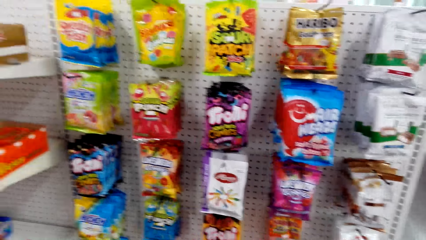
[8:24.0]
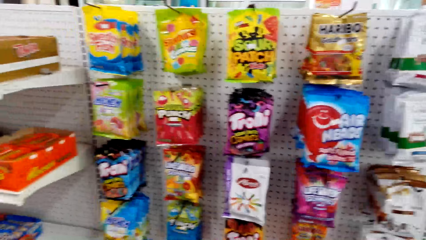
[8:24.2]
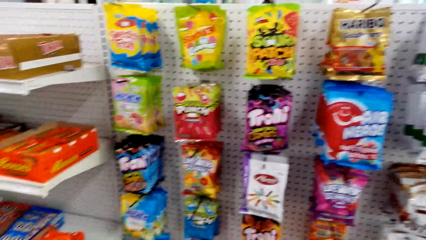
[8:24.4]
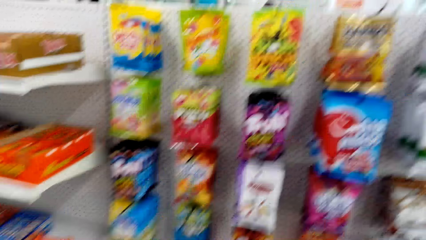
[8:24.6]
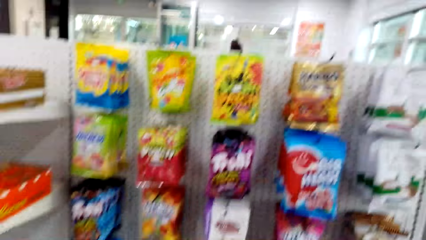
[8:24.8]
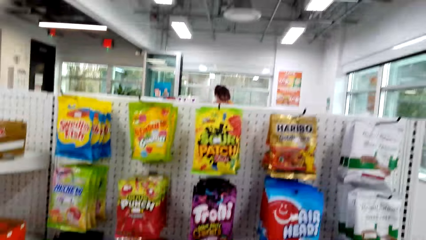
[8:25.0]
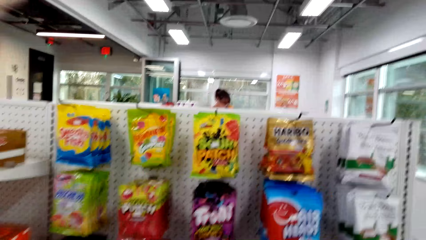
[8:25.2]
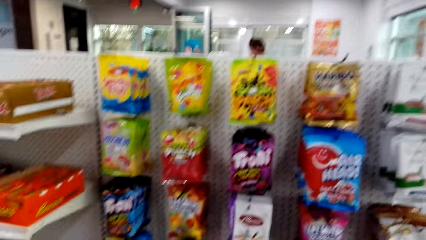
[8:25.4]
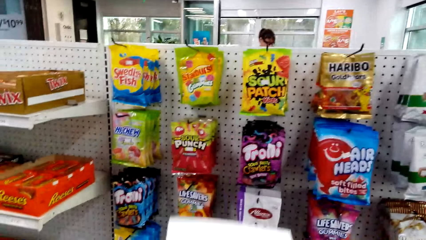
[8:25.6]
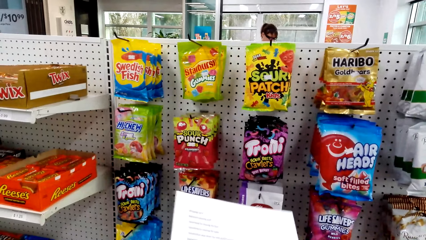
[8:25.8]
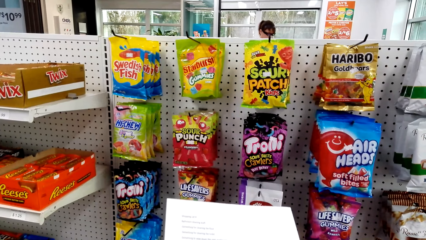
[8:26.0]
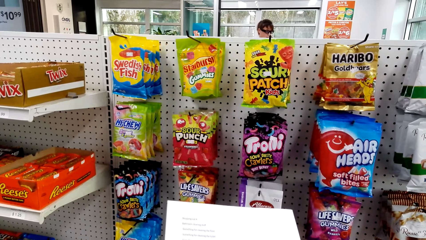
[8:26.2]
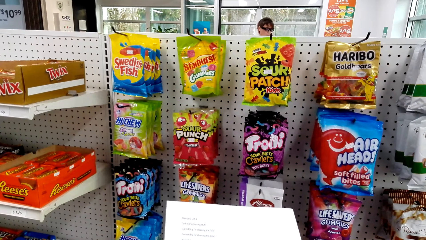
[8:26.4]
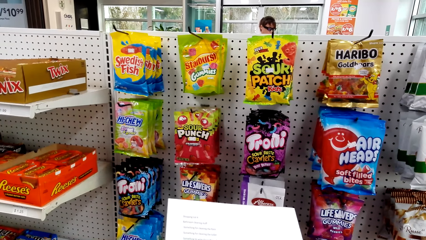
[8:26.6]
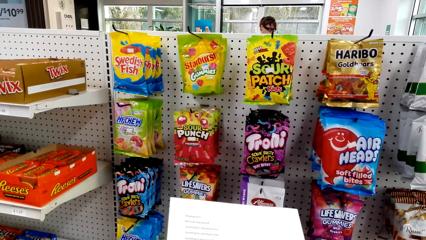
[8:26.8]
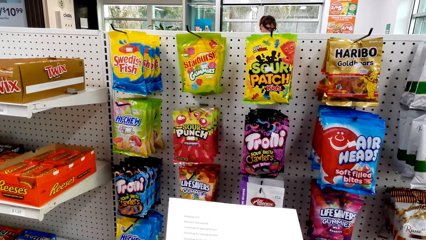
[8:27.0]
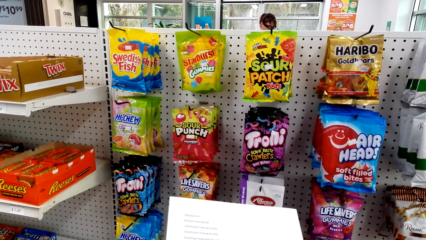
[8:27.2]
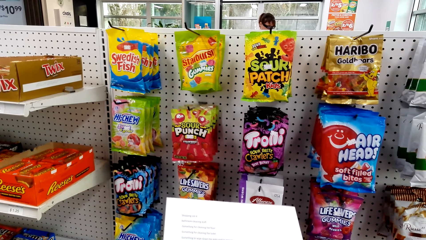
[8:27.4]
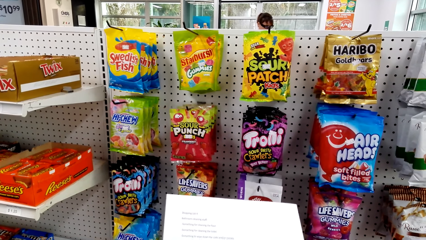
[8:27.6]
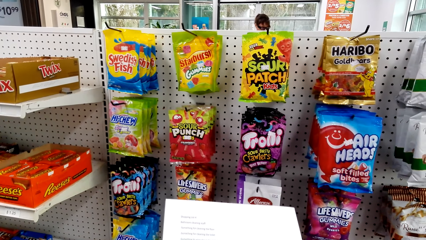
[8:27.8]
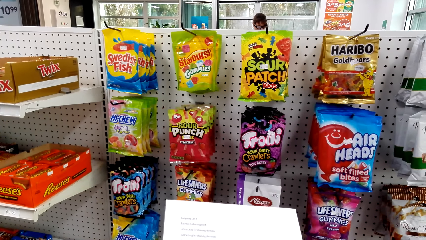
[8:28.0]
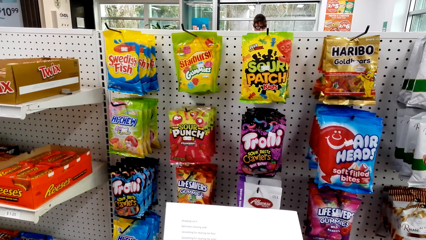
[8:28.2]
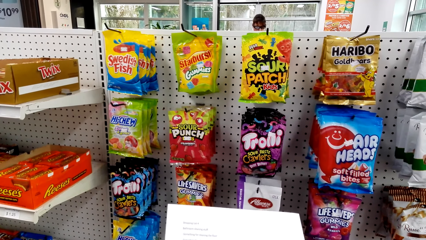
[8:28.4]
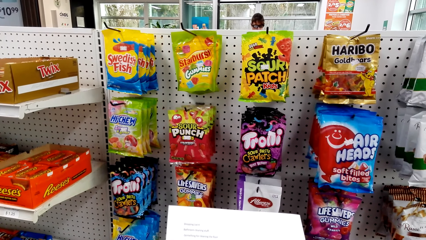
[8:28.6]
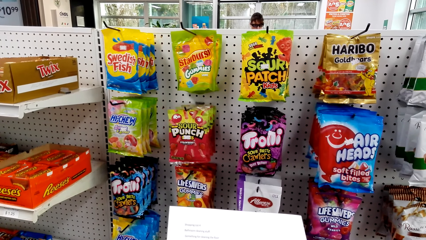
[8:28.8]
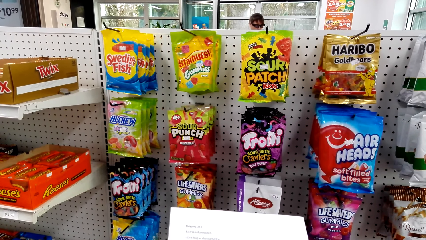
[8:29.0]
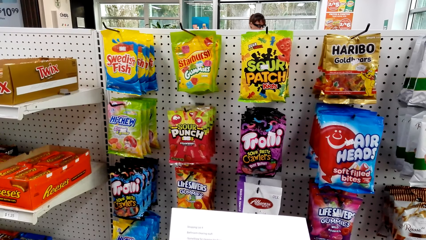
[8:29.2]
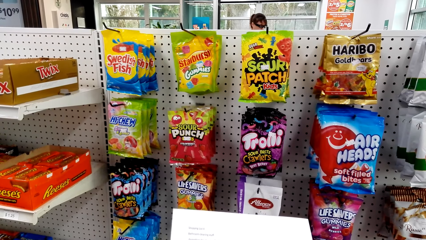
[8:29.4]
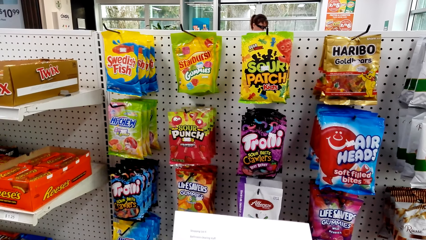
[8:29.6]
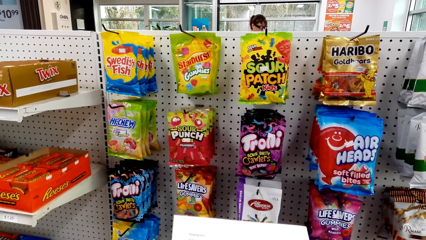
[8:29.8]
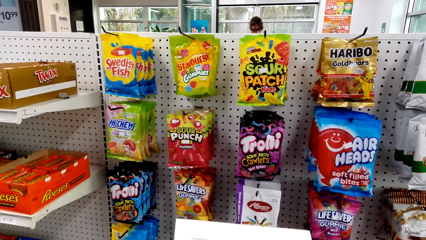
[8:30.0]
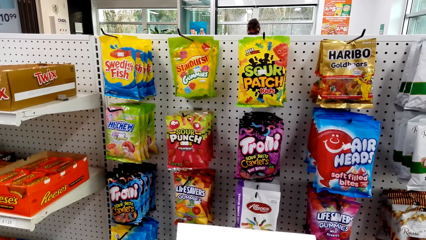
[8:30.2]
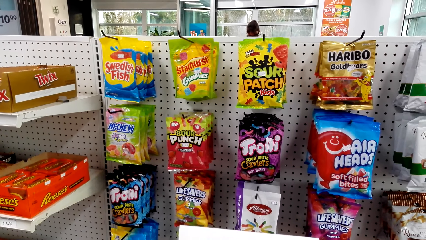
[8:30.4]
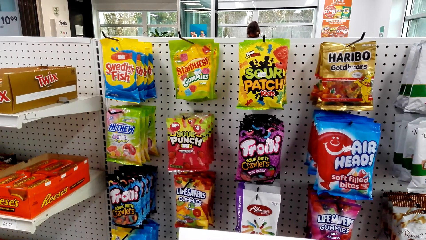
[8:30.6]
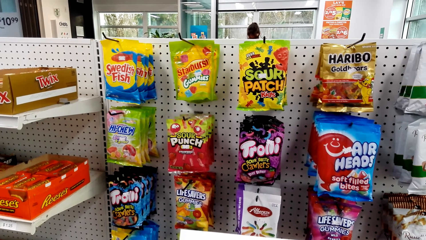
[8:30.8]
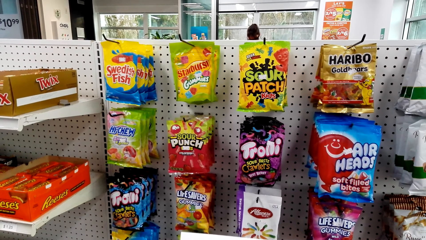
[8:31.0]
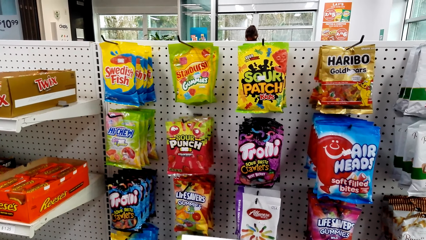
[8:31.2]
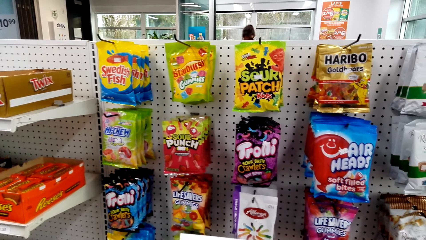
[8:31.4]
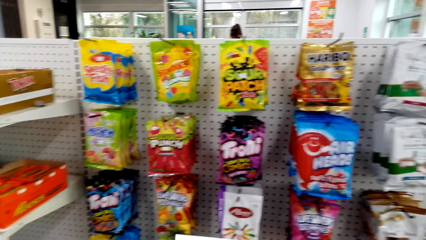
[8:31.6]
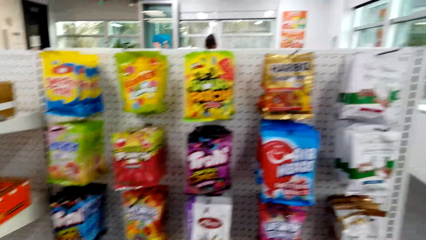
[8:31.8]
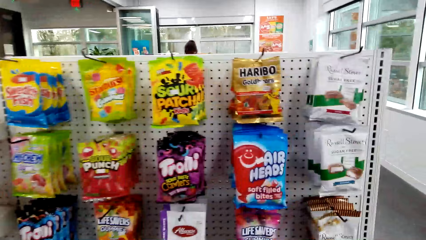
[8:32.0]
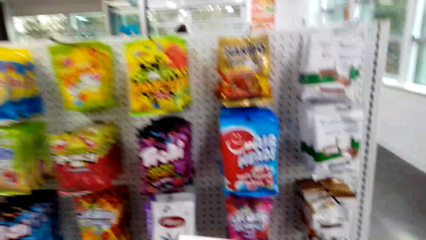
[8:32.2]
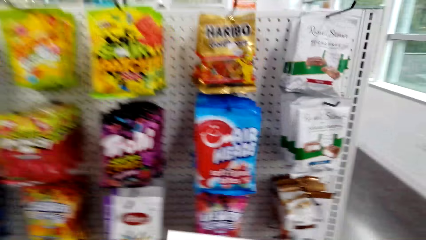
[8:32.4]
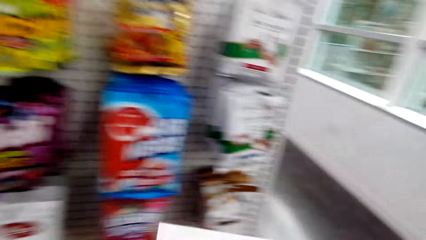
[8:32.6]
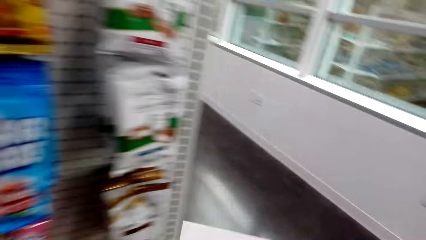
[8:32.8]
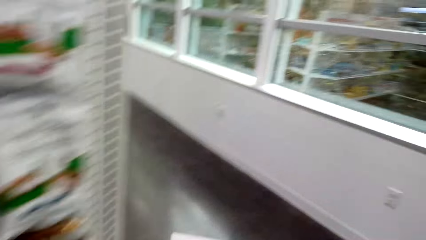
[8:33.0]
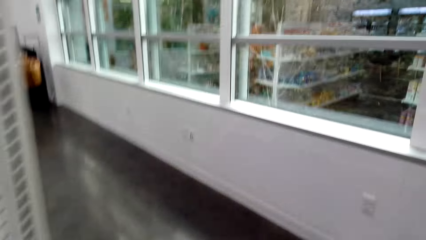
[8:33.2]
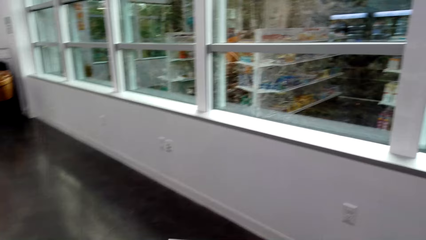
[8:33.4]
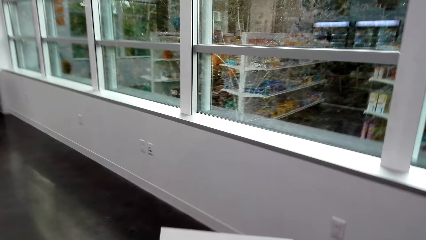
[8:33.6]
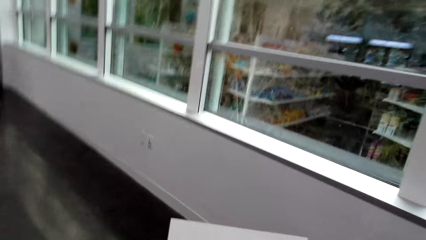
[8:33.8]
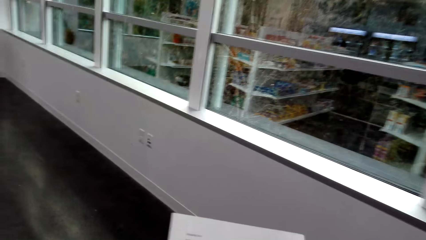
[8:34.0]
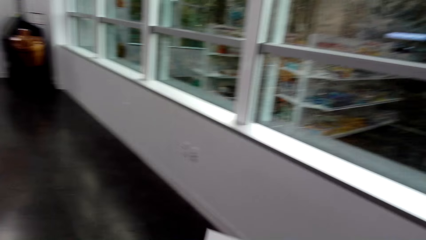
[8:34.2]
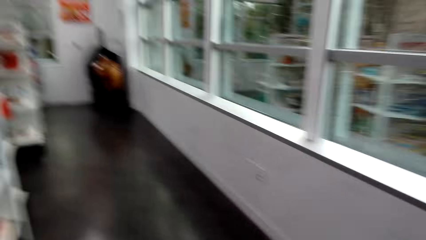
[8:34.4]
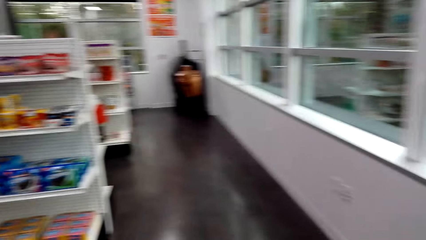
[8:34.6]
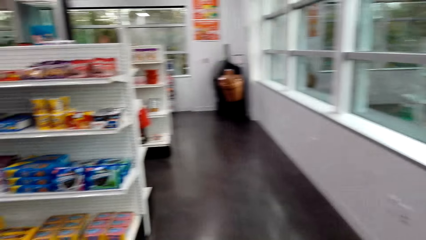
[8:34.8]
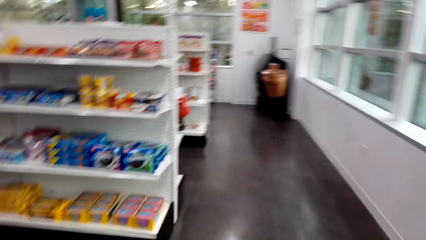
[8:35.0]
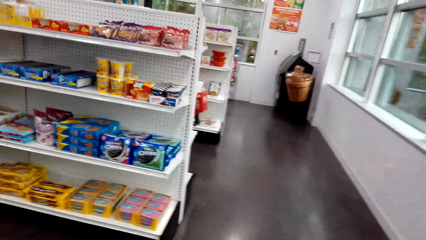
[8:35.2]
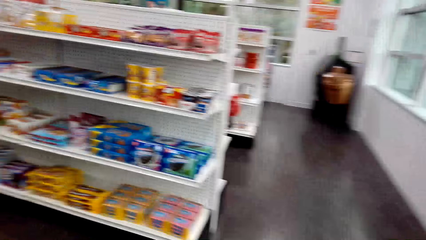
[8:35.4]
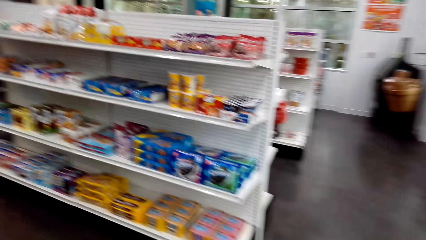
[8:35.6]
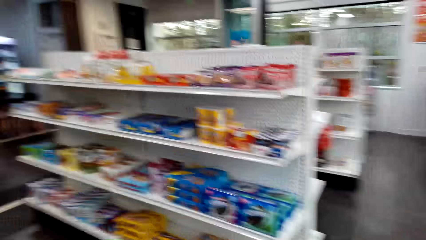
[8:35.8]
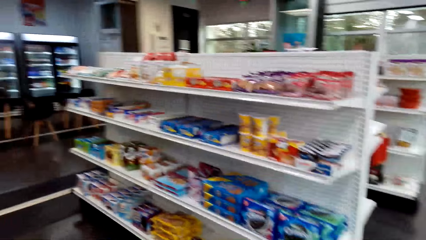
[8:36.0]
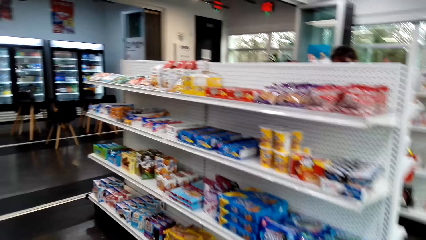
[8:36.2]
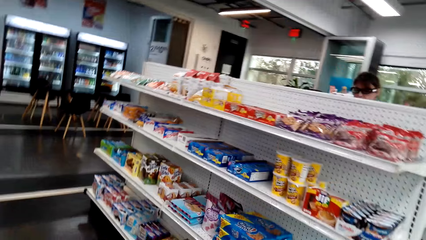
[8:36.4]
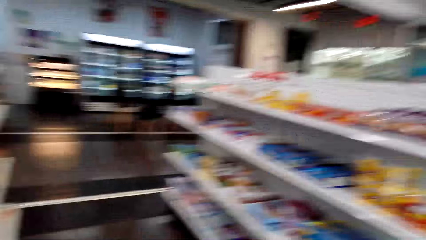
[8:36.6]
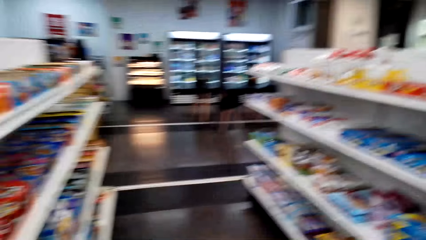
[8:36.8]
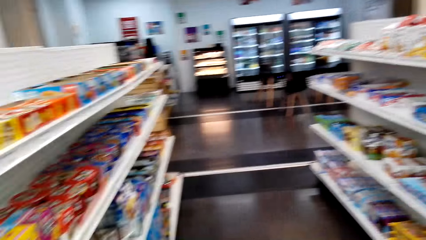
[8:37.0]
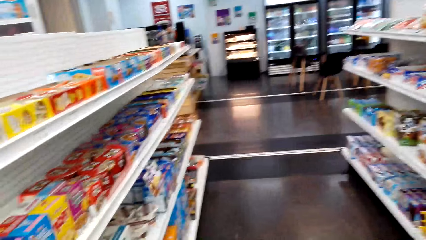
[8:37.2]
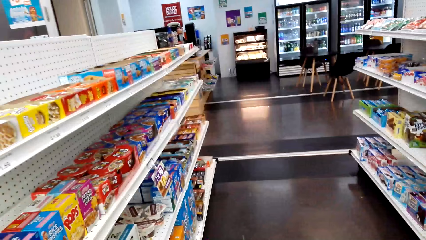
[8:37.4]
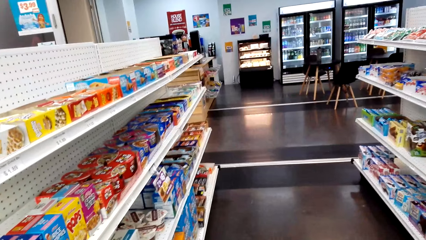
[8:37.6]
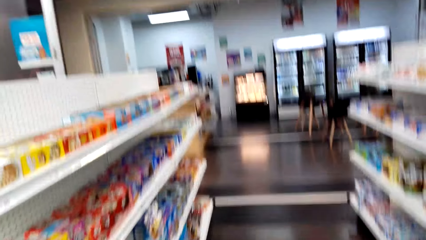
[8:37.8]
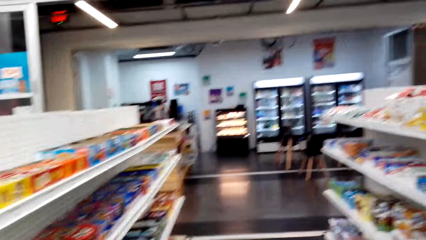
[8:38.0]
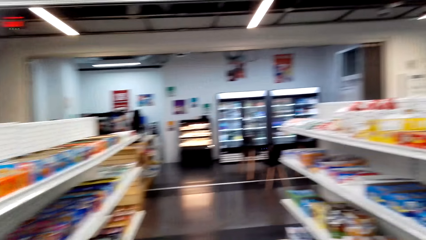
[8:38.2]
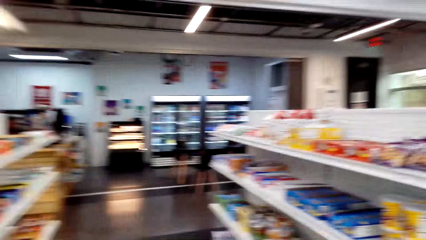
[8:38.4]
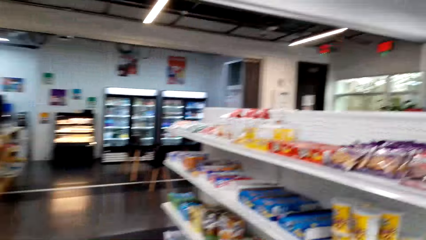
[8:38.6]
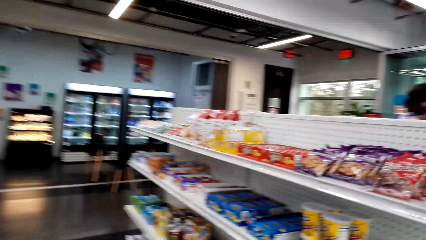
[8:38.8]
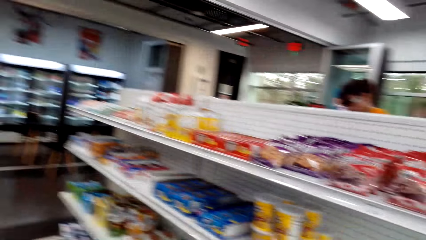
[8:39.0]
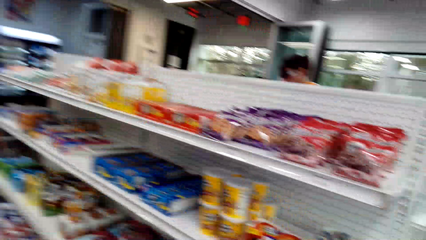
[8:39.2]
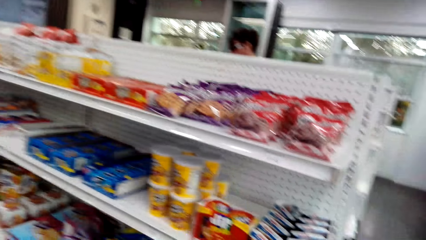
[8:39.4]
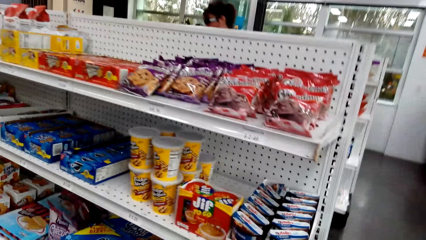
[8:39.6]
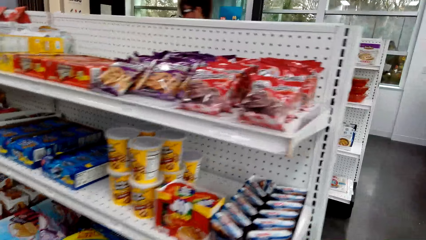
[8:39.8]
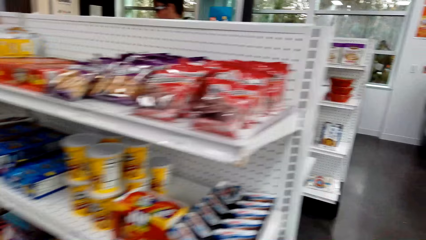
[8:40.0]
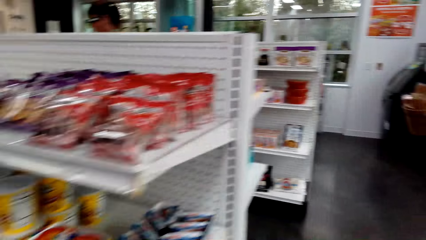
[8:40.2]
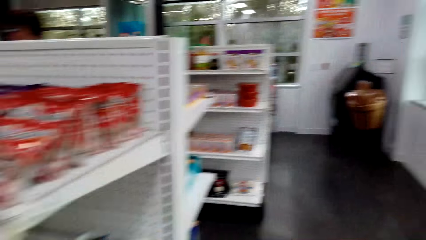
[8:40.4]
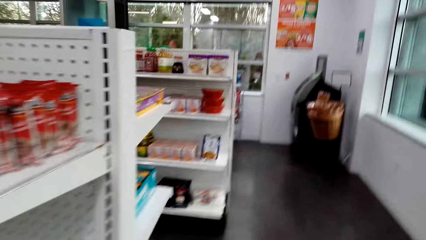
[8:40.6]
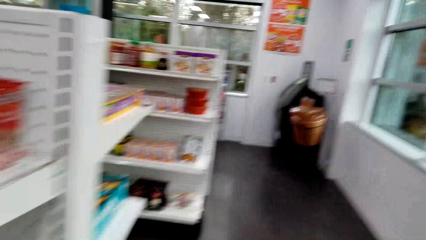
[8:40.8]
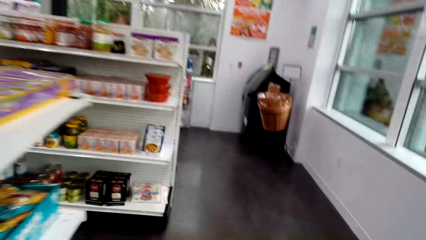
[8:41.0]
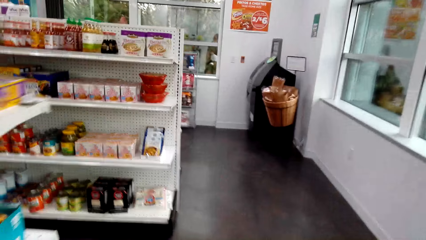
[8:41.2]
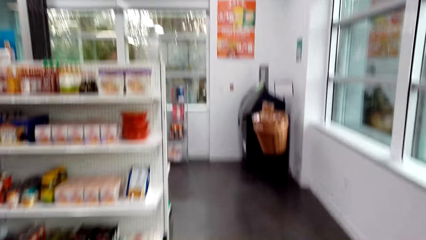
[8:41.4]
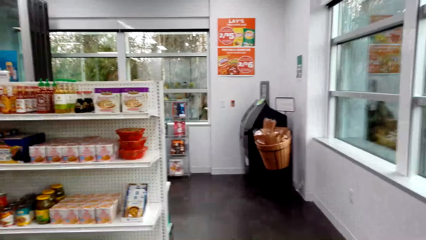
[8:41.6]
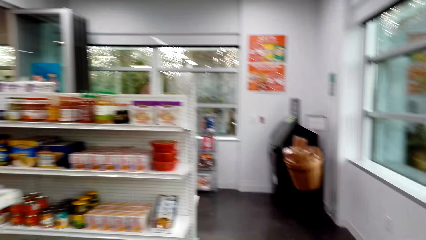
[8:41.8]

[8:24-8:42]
The camera wearer looks at the sheet of paper. He holds the paper with his hands. He walks around the shopping store.
